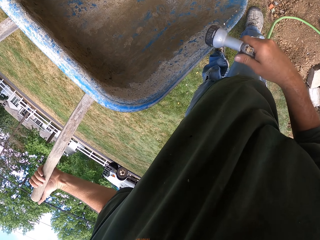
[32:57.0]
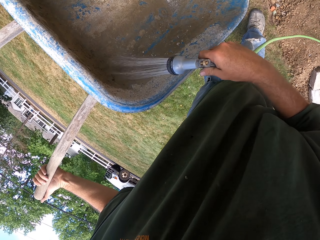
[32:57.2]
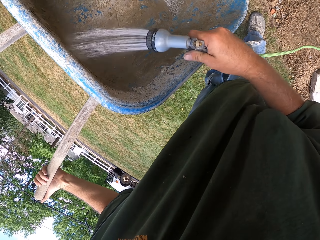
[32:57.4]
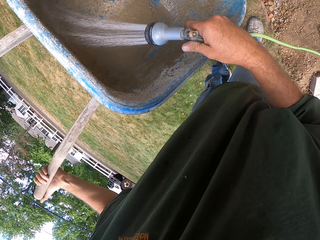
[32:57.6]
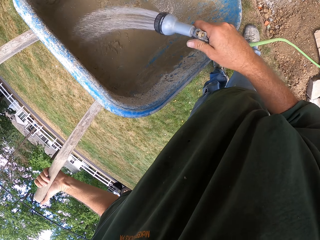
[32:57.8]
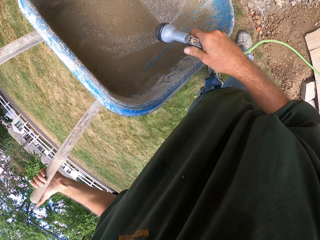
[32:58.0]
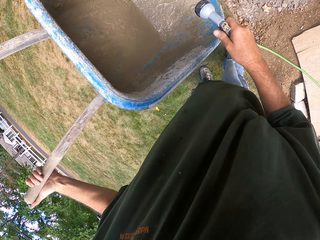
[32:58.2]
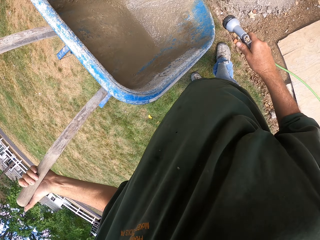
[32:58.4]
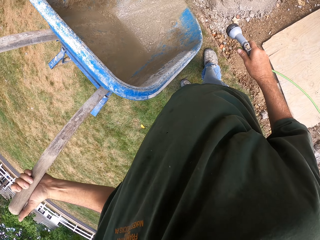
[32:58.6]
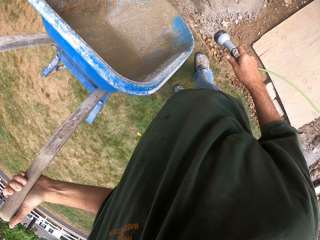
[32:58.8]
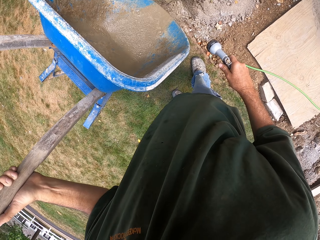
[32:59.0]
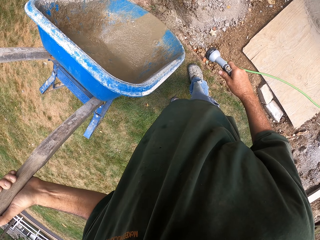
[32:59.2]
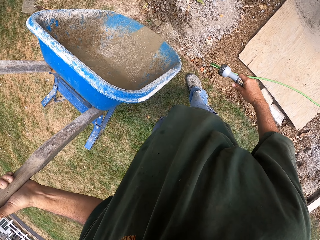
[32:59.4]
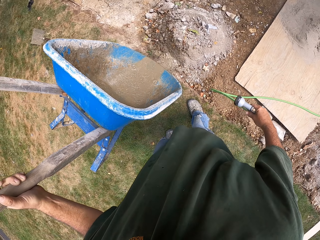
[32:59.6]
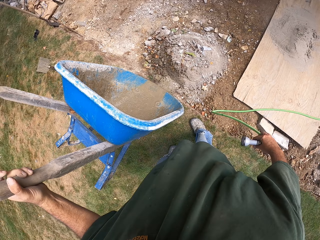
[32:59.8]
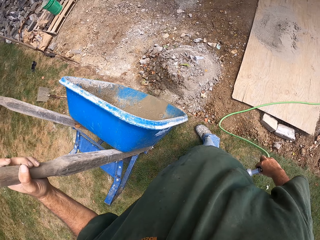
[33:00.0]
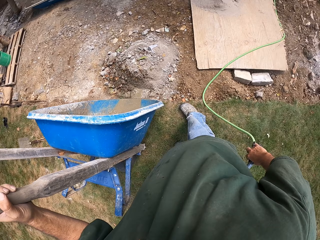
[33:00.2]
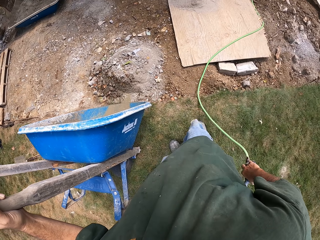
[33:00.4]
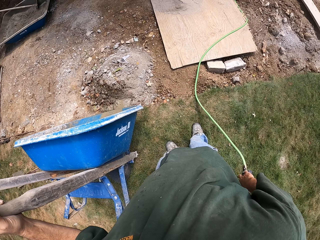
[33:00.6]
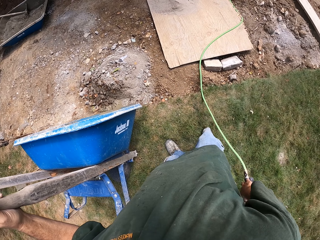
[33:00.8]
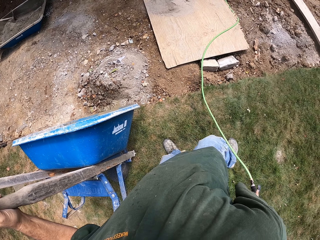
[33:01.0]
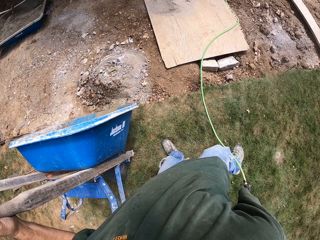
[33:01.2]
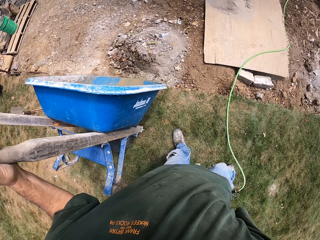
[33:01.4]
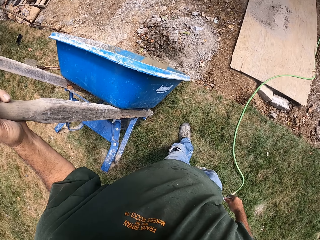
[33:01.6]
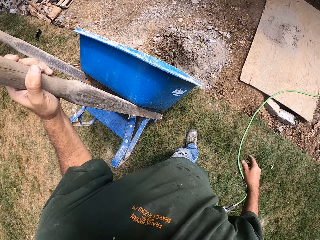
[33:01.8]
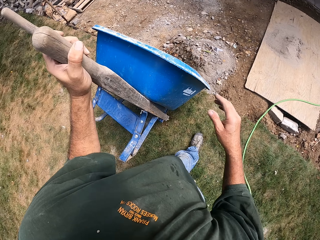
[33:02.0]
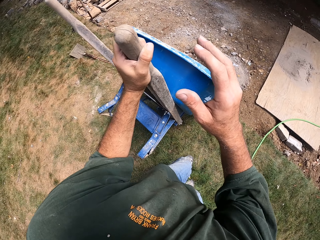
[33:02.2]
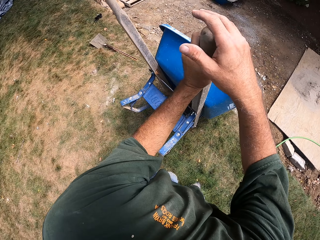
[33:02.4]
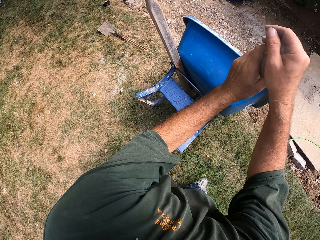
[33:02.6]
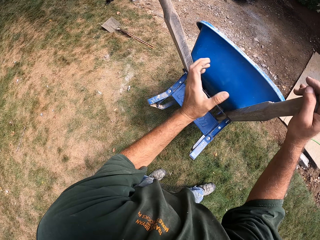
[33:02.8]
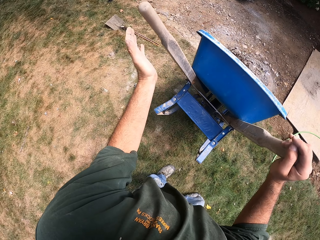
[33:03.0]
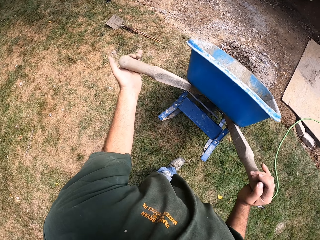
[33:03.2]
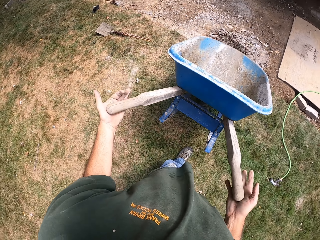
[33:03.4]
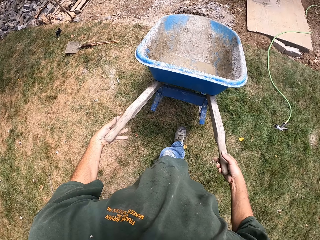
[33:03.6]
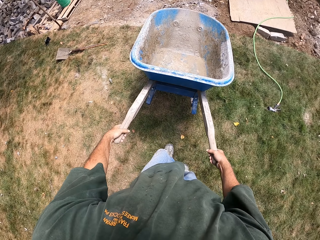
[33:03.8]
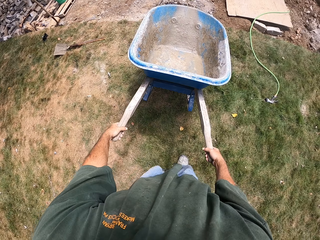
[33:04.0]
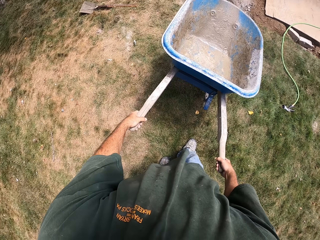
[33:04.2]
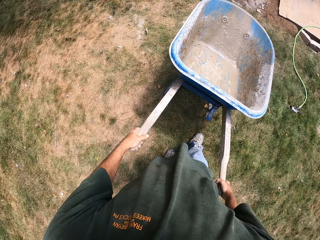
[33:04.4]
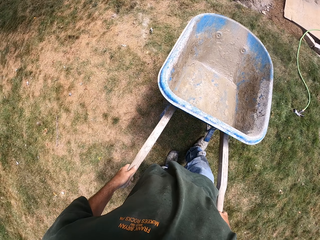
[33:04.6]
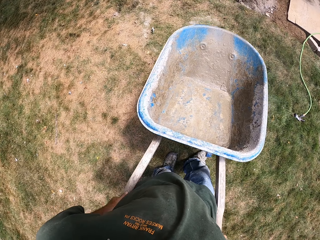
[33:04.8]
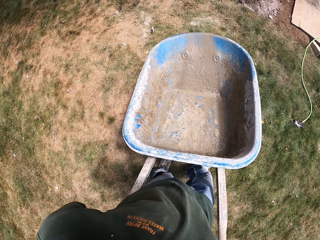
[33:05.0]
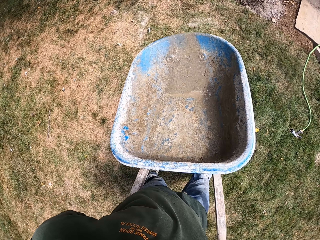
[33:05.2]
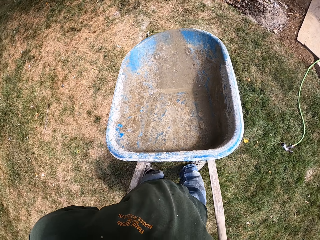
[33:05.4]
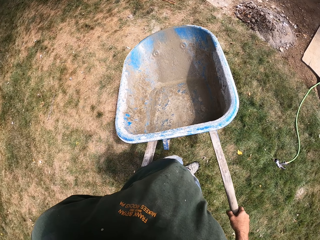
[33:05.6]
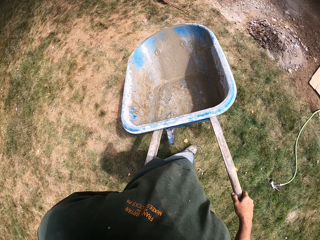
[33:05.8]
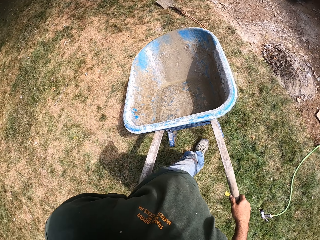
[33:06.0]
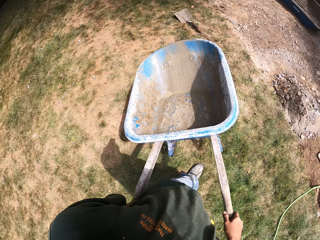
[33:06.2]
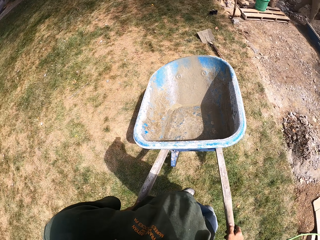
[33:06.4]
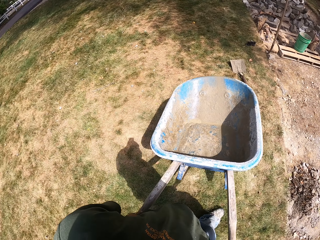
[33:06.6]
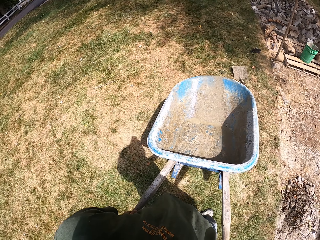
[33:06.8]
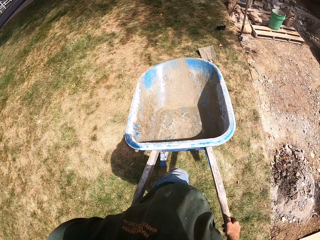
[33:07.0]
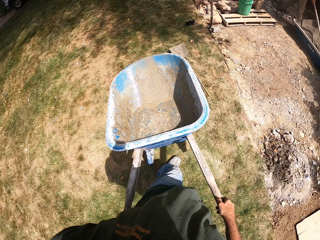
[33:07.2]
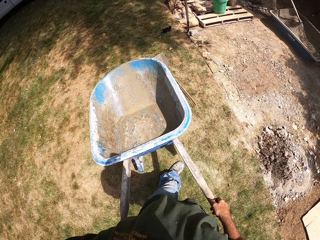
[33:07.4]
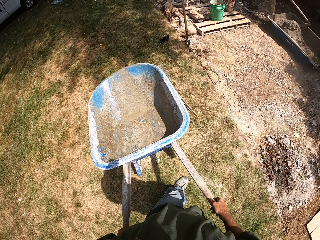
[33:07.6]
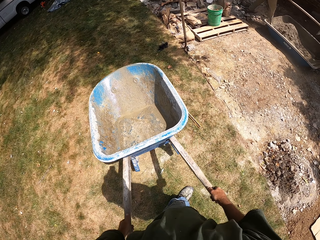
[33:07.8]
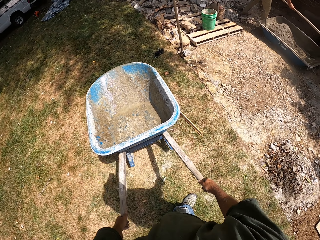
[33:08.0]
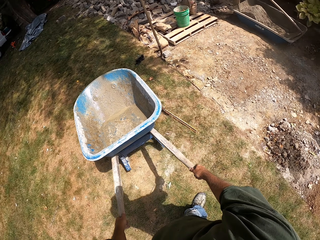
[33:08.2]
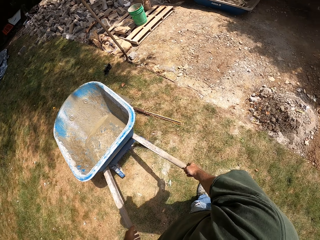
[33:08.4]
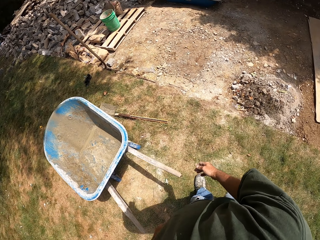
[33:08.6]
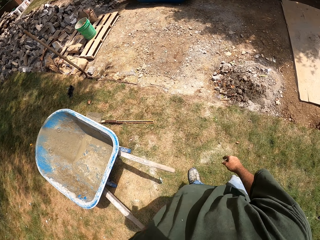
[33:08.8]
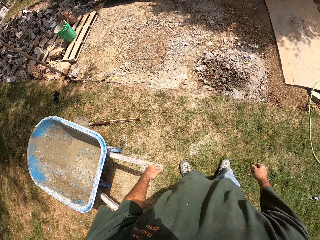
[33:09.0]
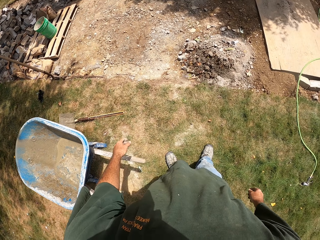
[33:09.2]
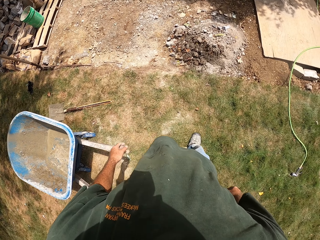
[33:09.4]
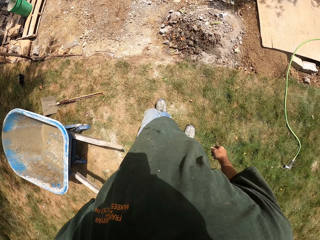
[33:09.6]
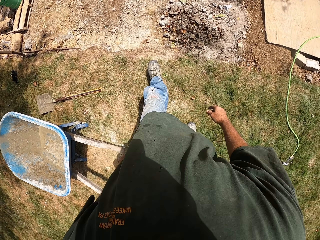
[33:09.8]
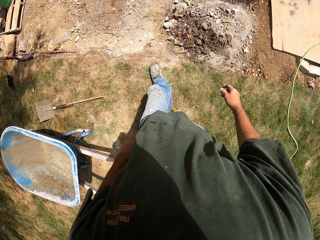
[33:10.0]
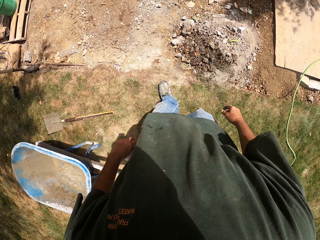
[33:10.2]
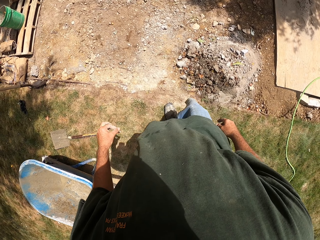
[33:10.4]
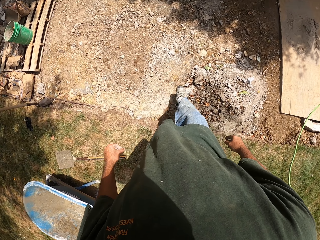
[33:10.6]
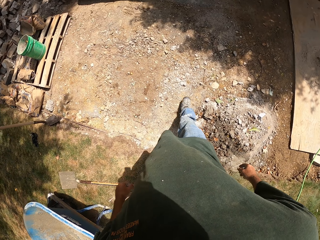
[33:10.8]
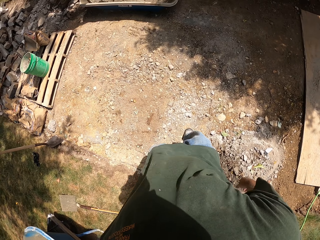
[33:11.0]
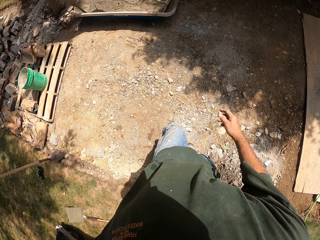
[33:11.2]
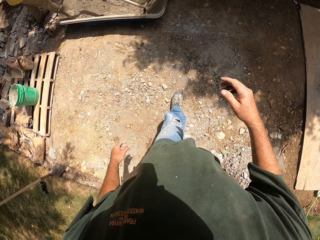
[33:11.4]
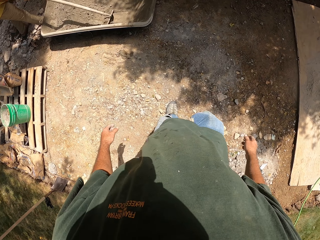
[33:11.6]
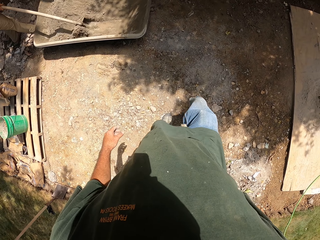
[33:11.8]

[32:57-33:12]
The camera wearer washes the wheelbarrow. They pour the water from the wheelbarrow. They drop the pipe on the ground. They hold the wheelbarrow and pull the wheelbarrow. They push the wheelbarrow around the compound. They drop the wheelbarrow. They walk around the compound.

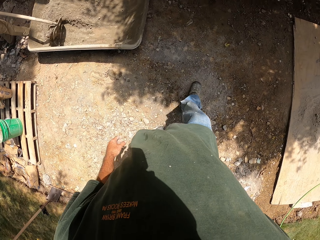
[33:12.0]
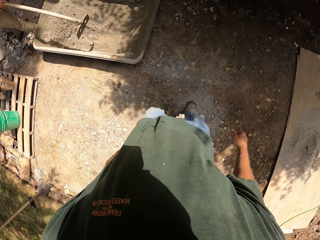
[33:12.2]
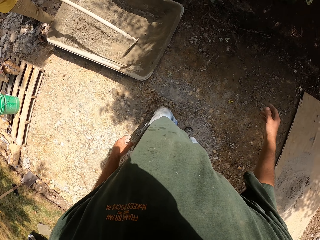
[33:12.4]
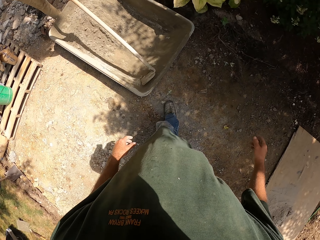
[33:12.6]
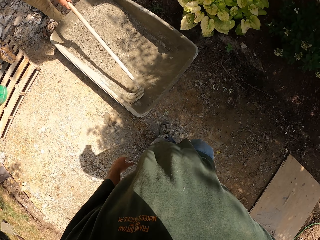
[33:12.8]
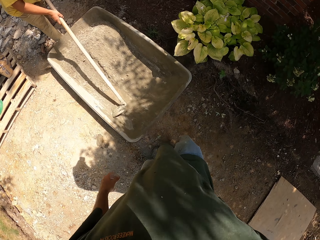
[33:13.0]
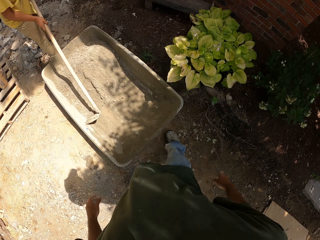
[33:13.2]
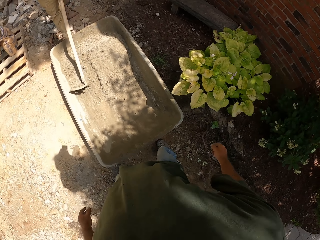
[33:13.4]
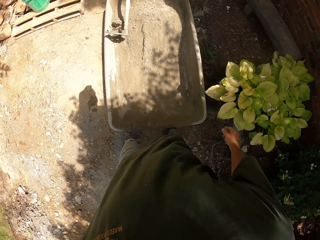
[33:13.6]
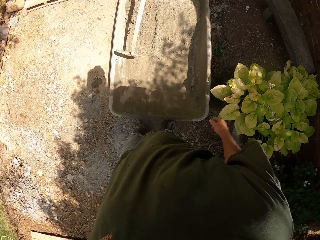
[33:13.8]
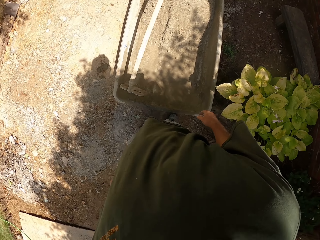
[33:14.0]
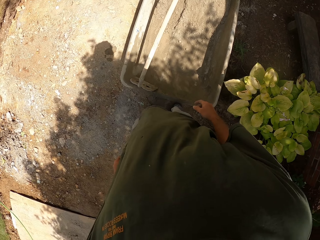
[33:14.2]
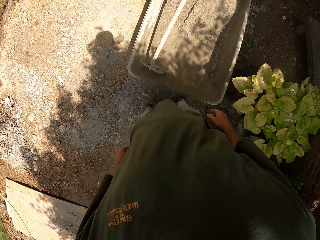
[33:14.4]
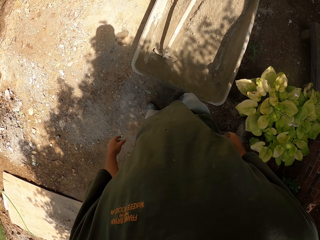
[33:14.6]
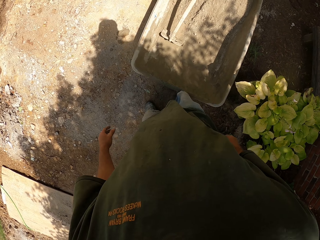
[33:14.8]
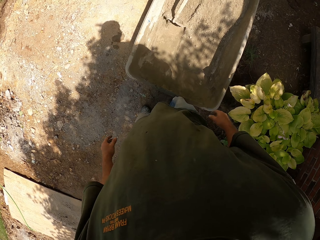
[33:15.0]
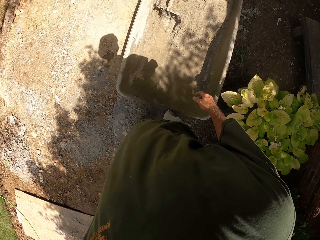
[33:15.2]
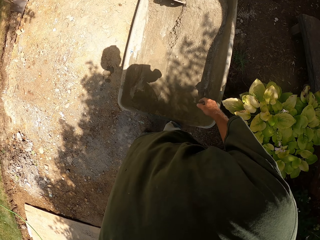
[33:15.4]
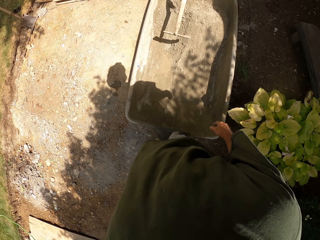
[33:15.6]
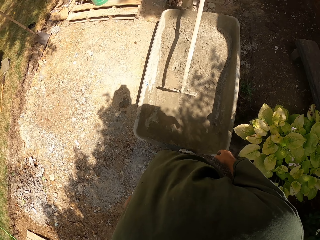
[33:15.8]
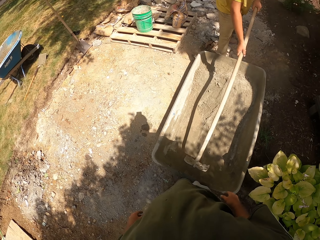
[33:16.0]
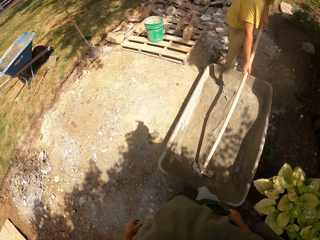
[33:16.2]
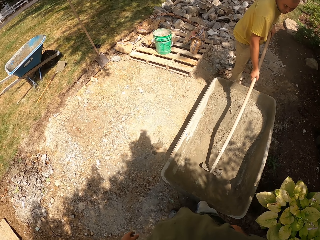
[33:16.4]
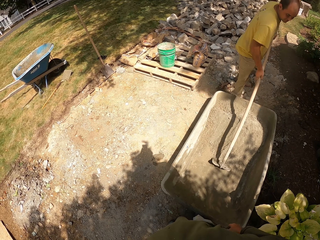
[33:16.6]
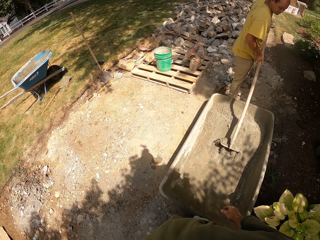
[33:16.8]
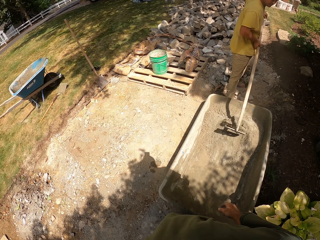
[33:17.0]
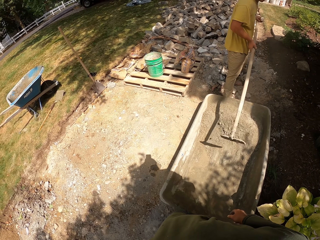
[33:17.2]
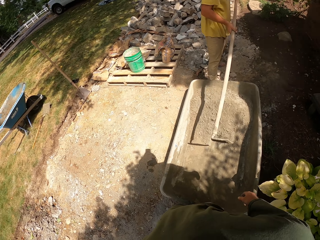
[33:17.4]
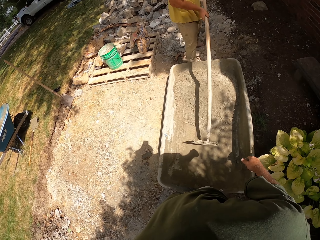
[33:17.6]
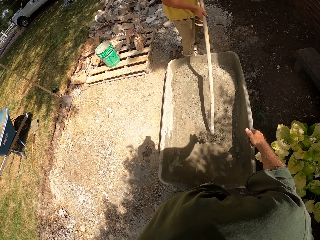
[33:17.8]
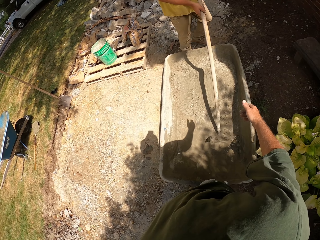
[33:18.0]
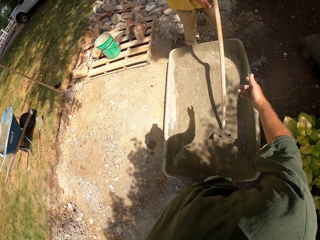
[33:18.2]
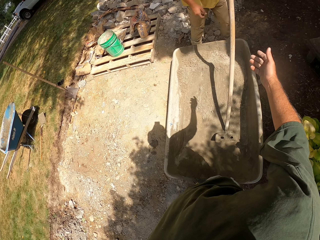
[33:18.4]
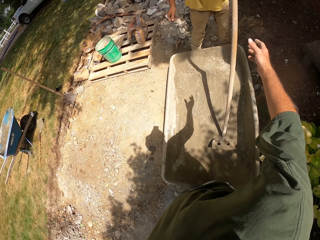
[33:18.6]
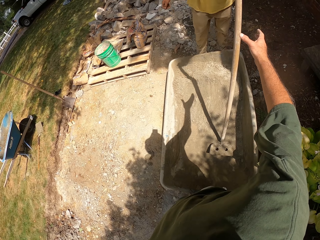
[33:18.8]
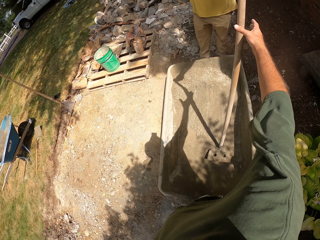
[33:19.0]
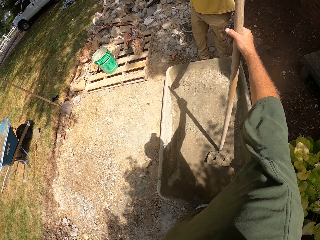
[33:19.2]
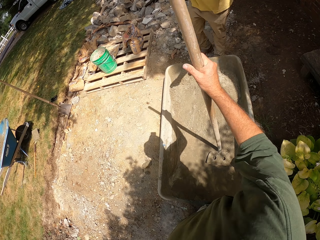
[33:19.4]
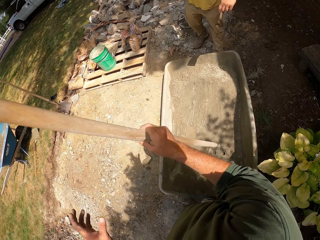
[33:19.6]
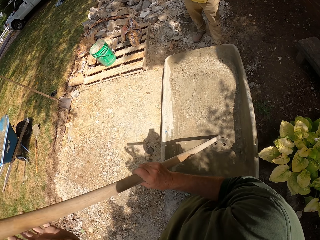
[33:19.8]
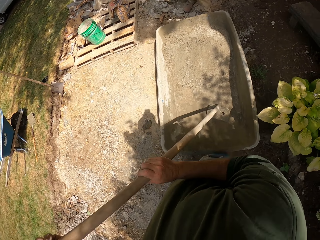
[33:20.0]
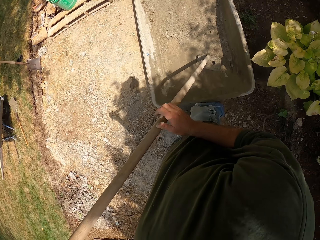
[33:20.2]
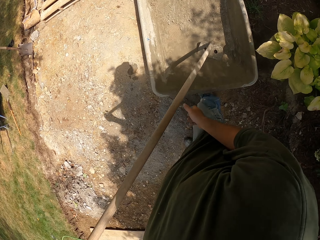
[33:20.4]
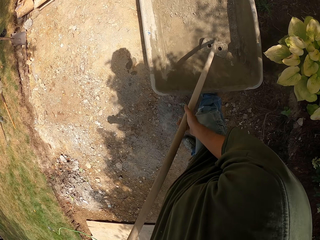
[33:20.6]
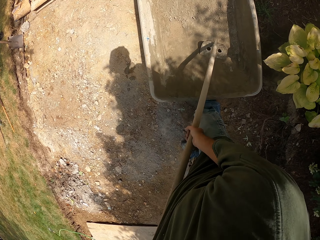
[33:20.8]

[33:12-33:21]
A man mixes sand with a hoe. The camera wearer looks around. They converse with the man. They pick up a rake. The man gives the camera wearer a hoe.
